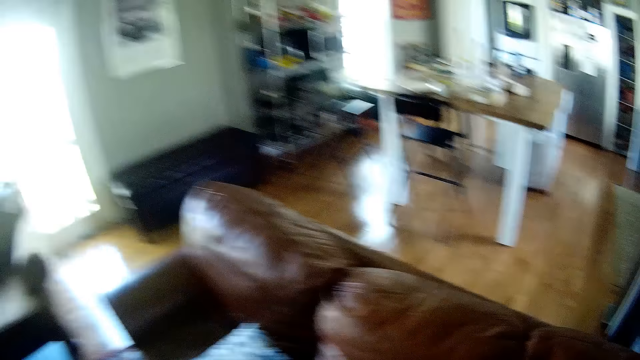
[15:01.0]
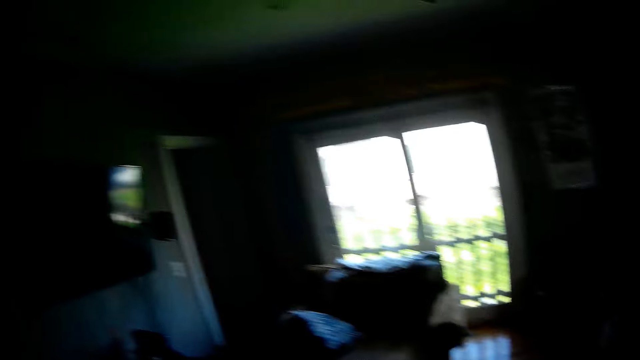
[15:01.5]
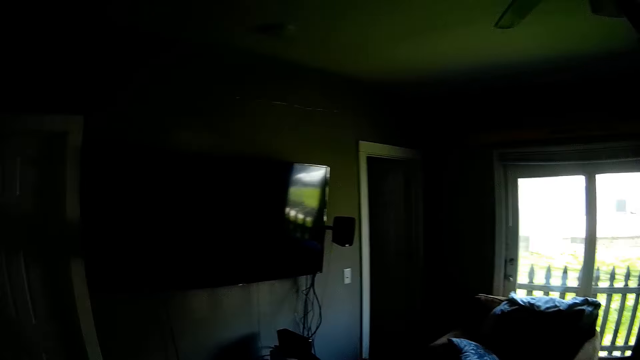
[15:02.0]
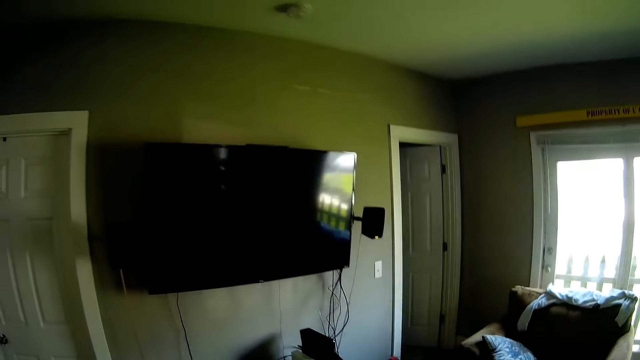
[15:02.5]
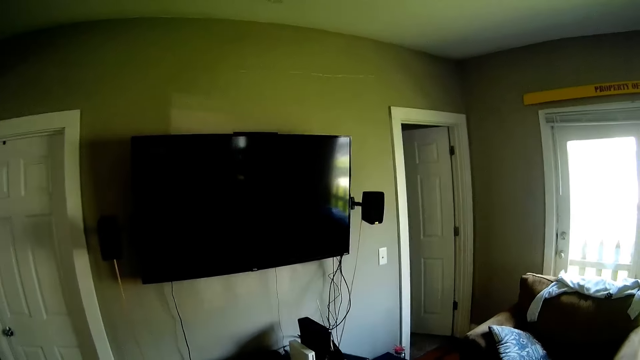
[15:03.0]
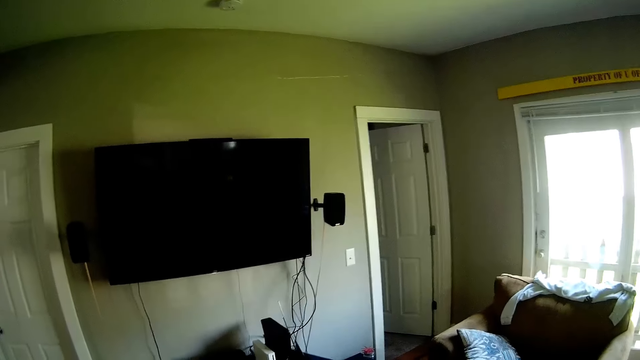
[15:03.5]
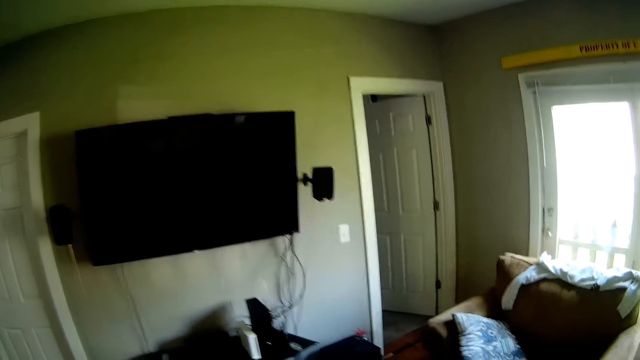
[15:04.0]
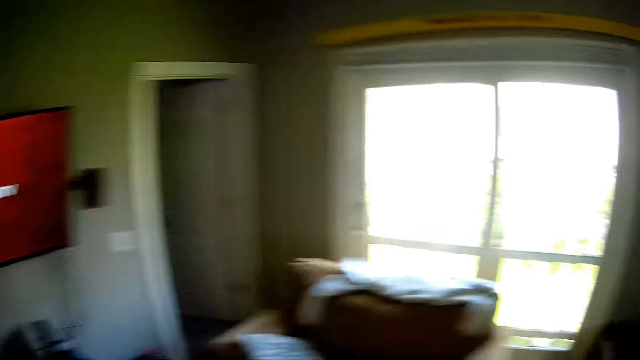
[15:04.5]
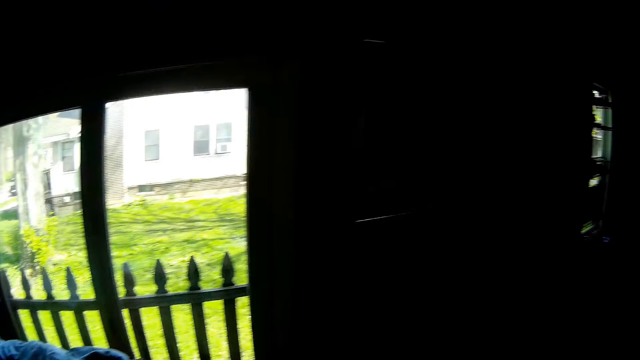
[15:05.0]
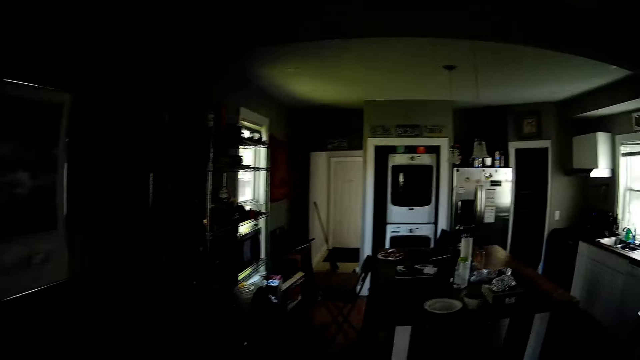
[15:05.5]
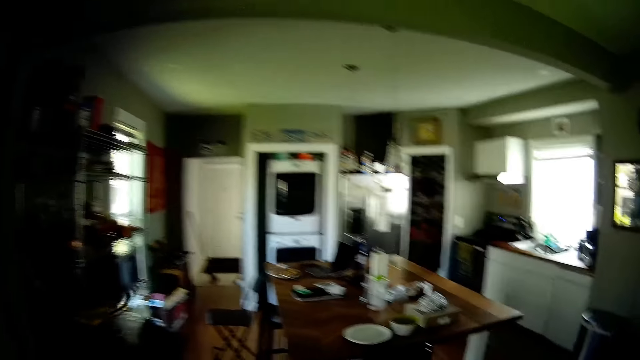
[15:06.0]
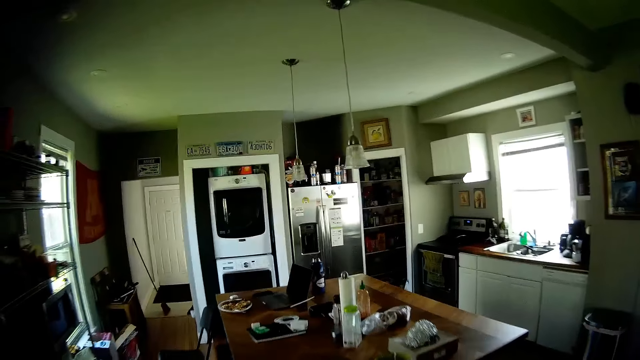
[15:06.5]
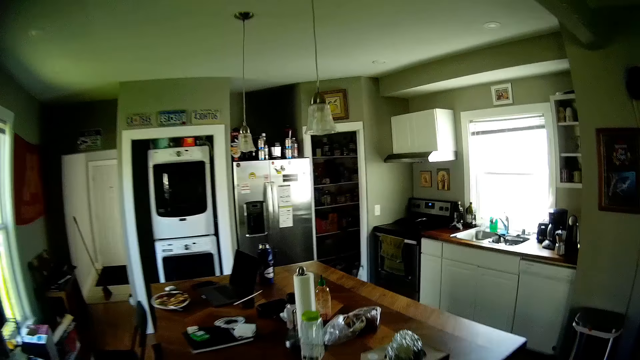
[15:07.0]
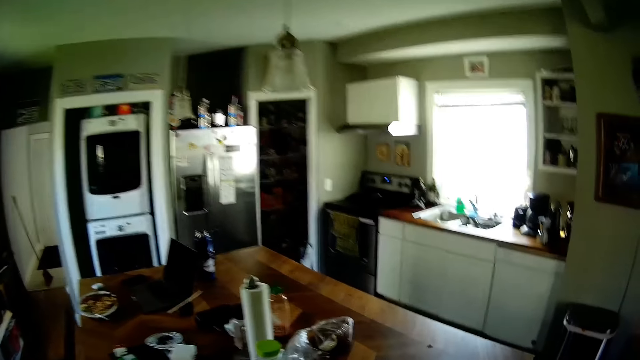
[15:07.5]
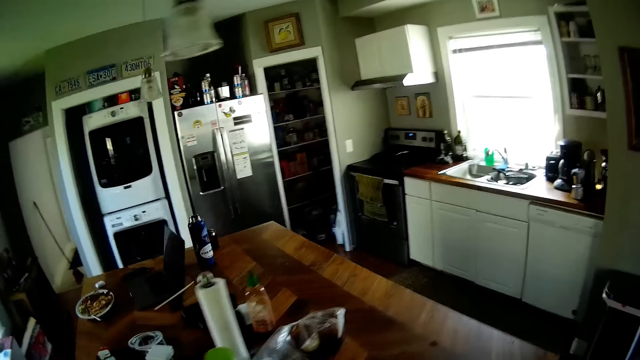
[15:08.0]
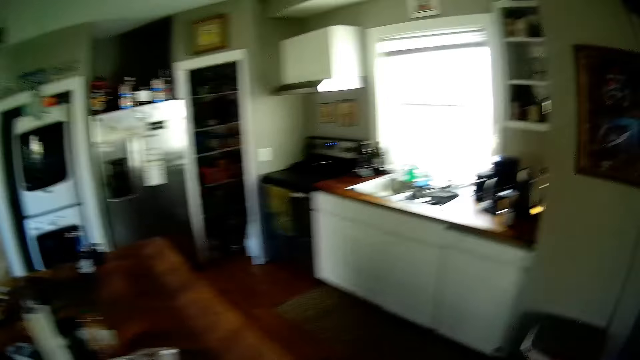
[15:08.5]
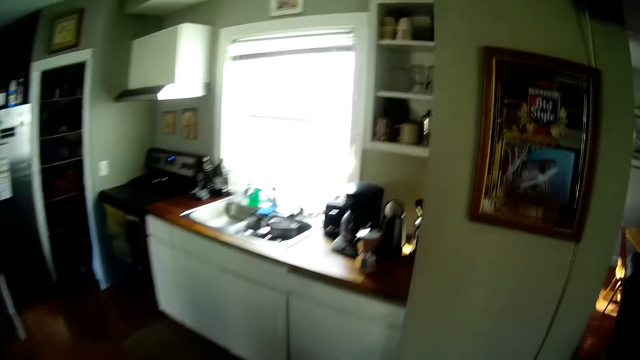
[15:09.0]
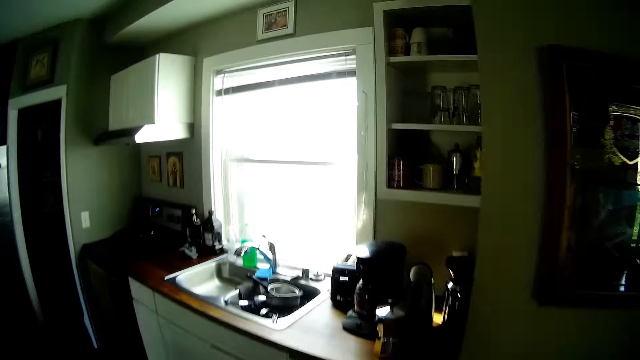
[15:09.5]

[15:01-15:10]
The camera wearer puts on the TV. They walk around the house. They enter the kitchen.

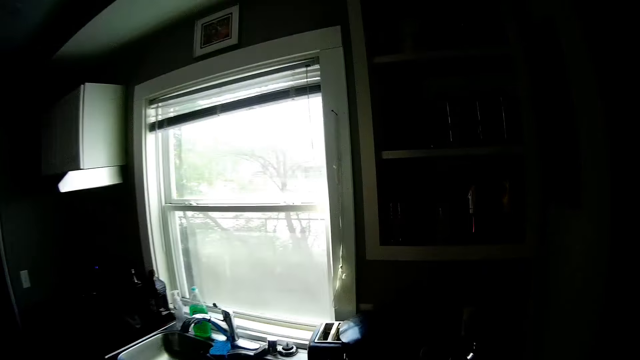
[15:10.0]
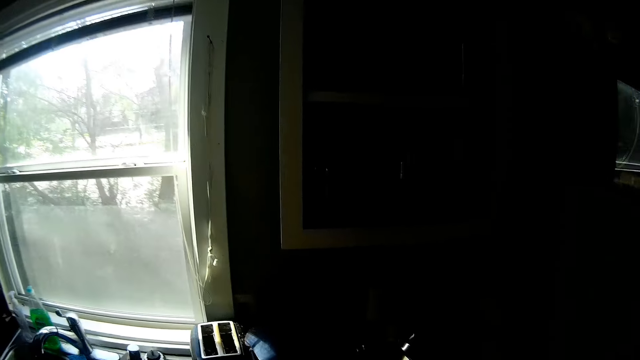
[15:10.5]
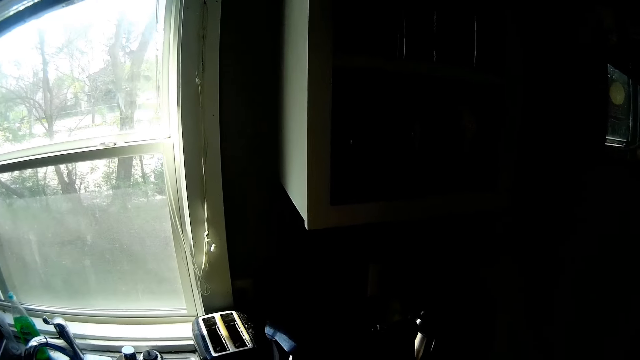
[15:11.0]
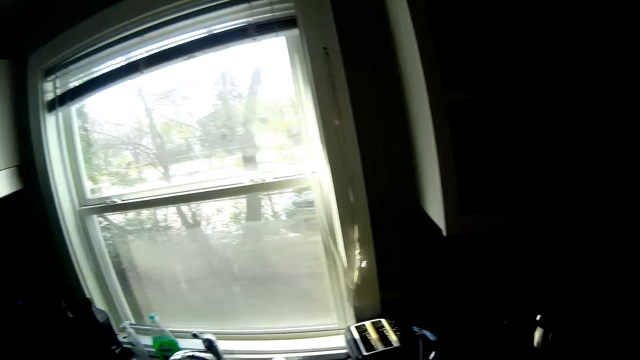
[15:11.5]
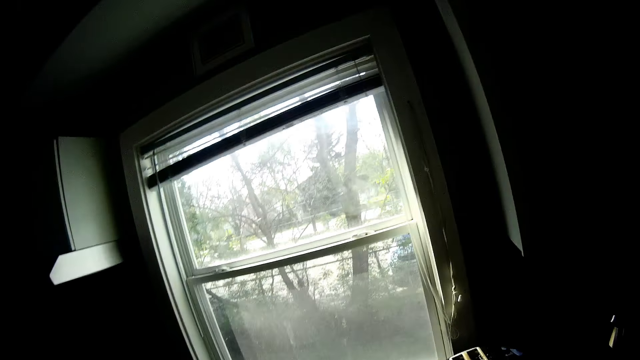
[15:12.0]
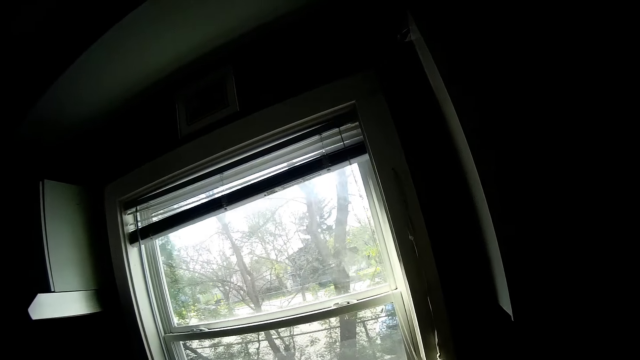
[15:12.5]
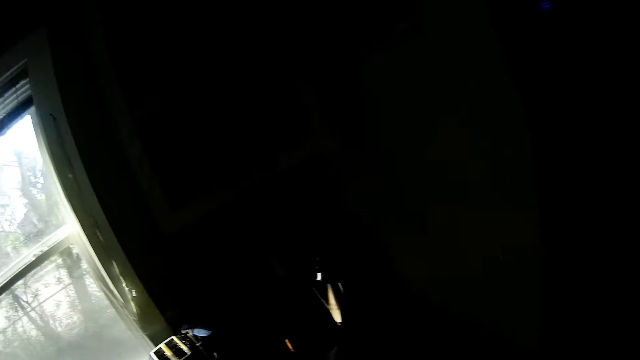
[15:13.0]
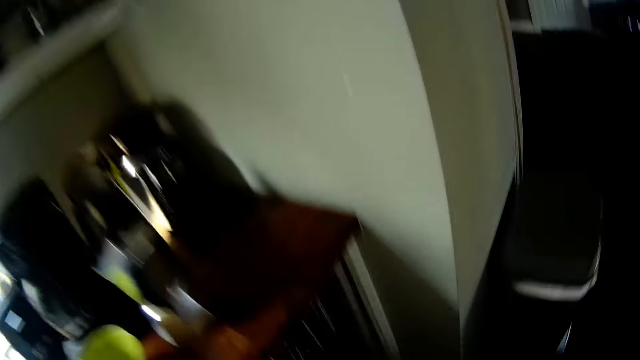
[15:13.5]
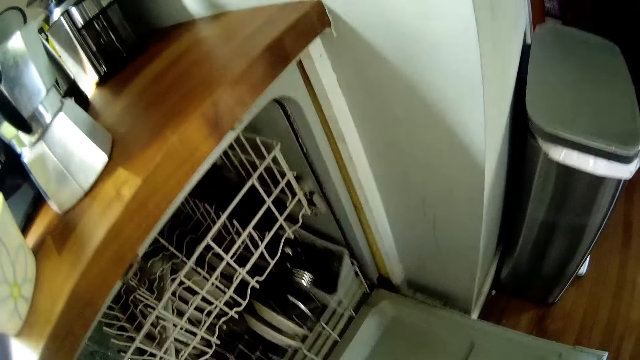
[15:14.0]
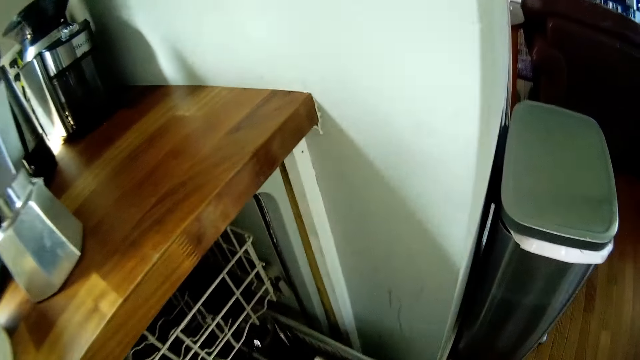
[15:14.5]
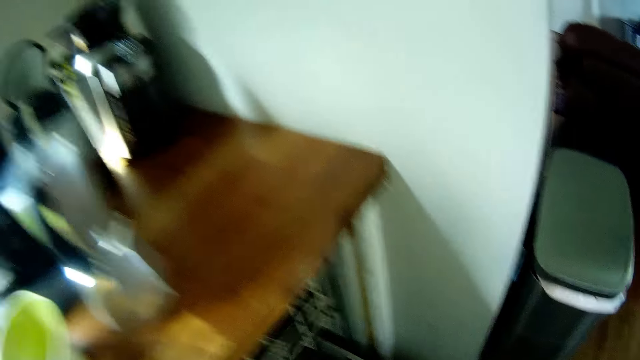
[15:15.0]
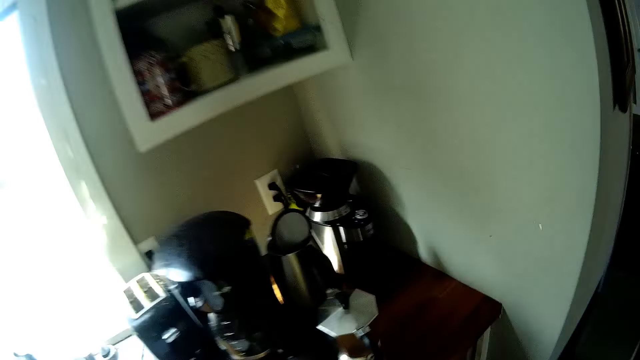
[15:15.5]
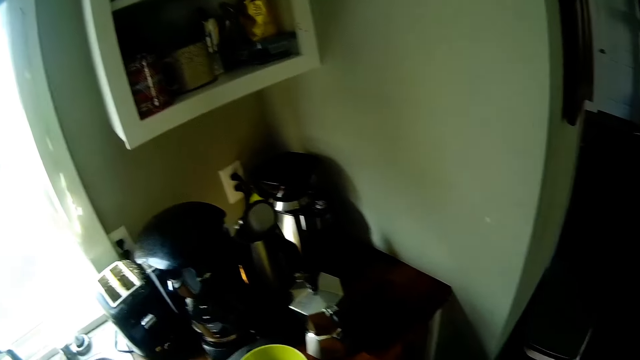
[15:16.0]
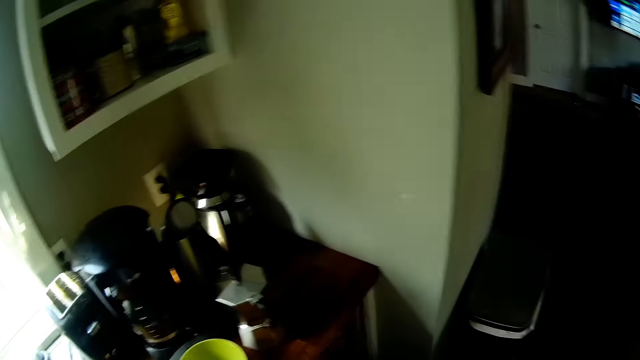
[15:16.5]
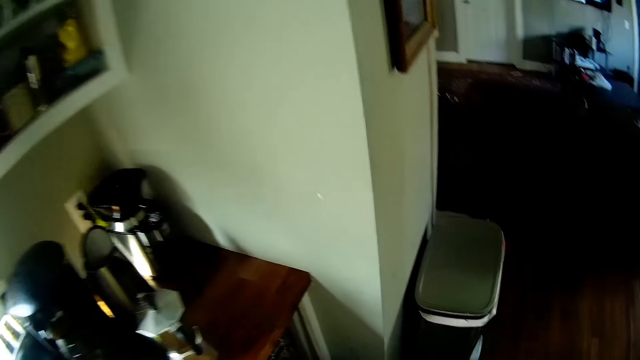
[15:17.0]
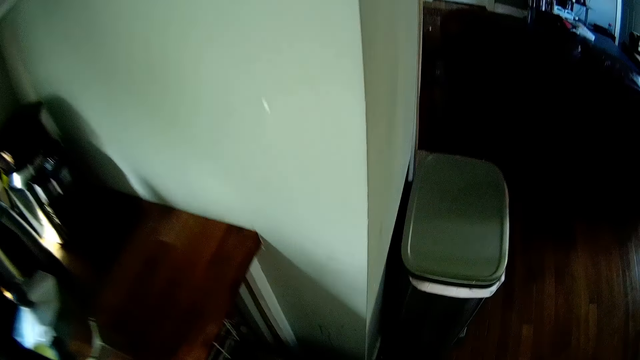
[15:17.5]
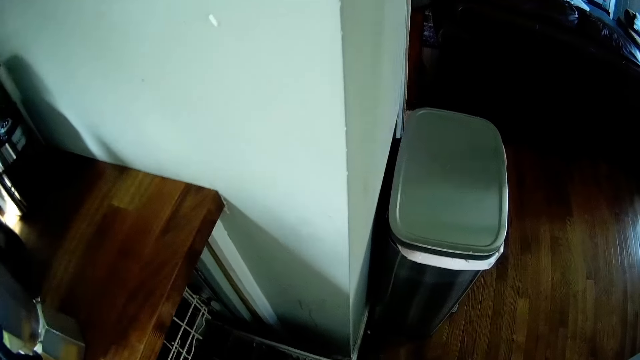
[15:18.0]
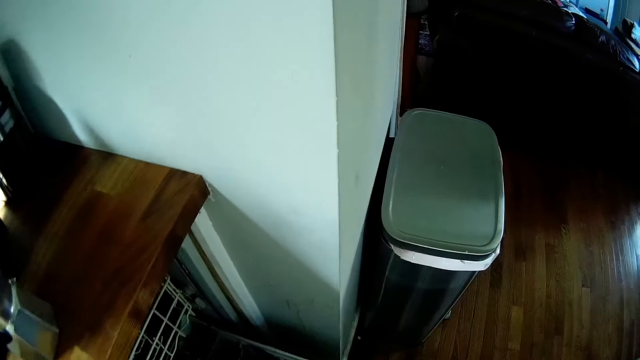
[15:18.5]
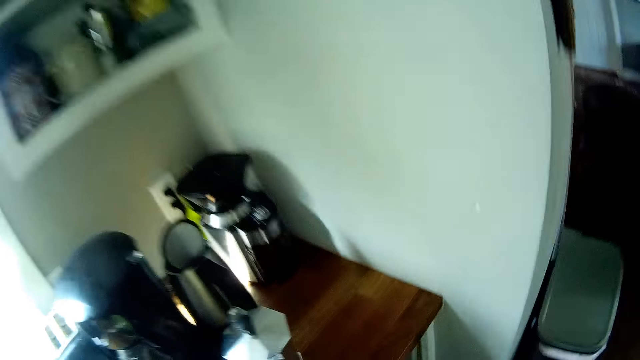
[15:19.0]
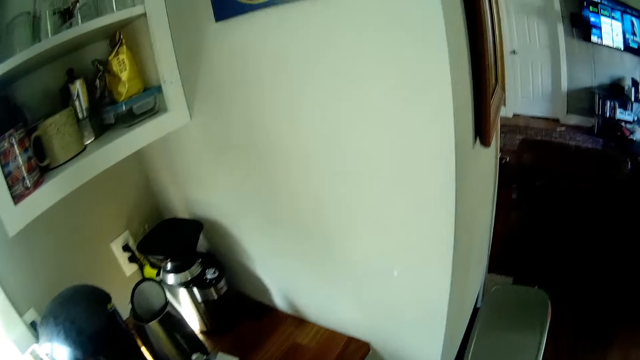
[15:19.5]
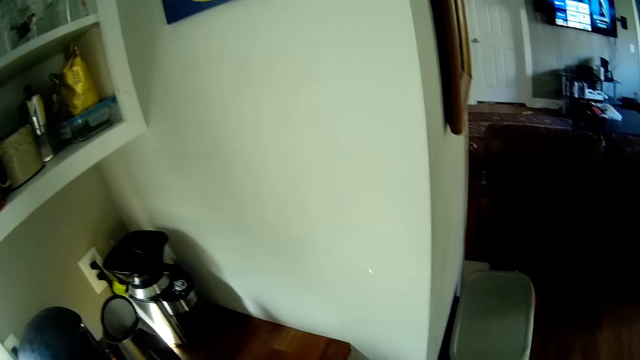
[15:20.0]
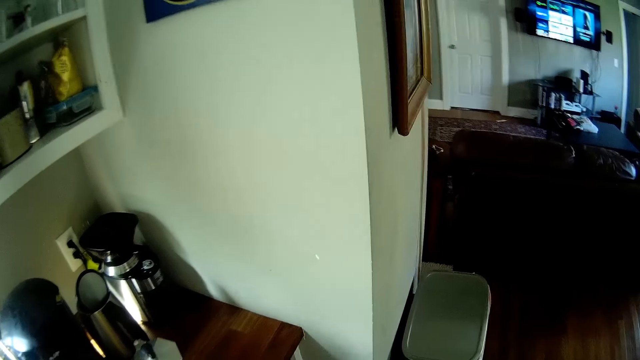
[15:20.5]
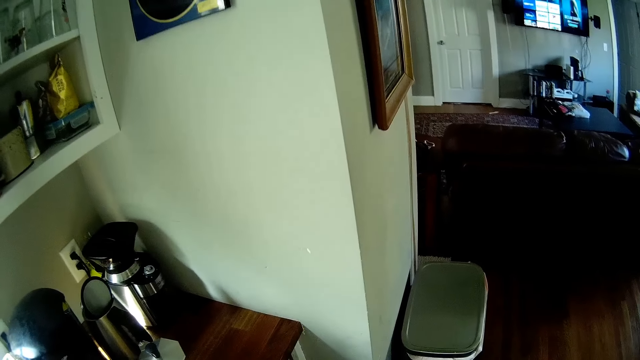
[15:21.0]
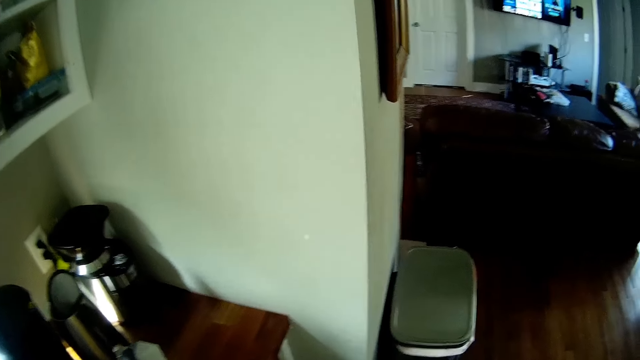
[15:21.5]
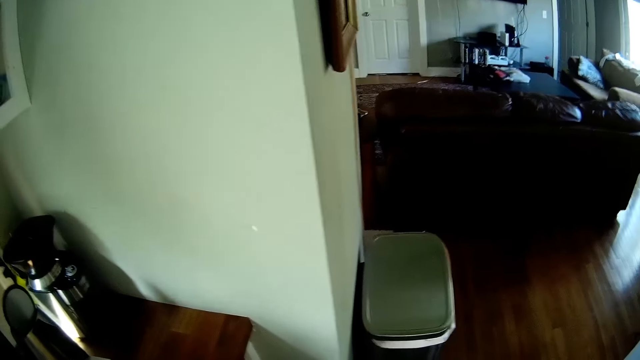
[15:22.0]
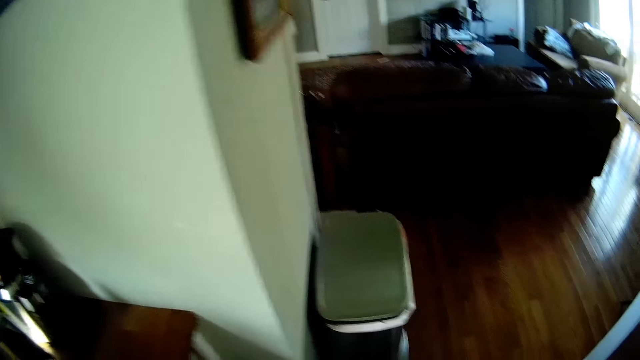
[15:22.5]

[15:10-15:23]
The camera wearer puts something on the kitchen counter. They pull out a basket in a dishwasher. They pull a kitchen cabinet. They pick something from the kitchen cabinet.
